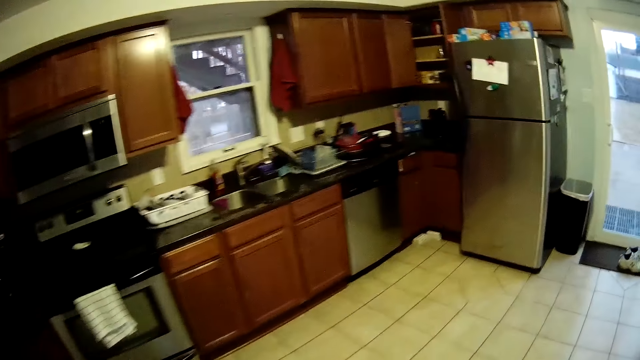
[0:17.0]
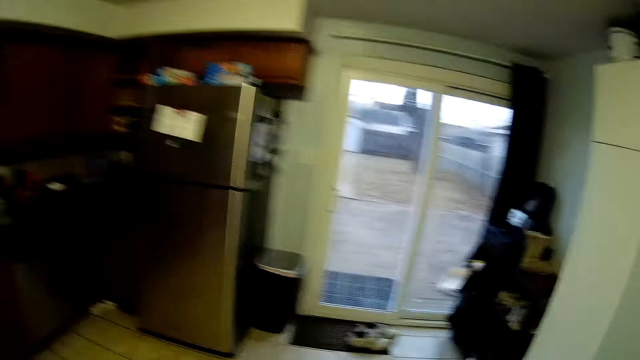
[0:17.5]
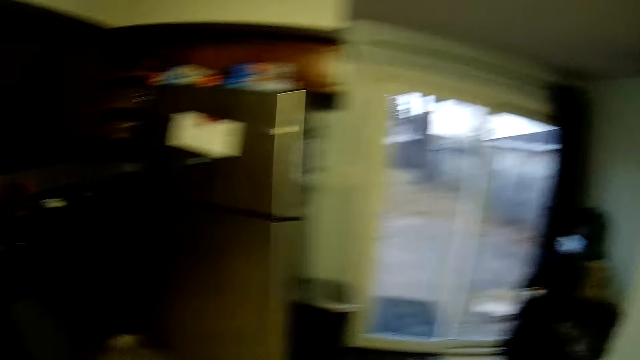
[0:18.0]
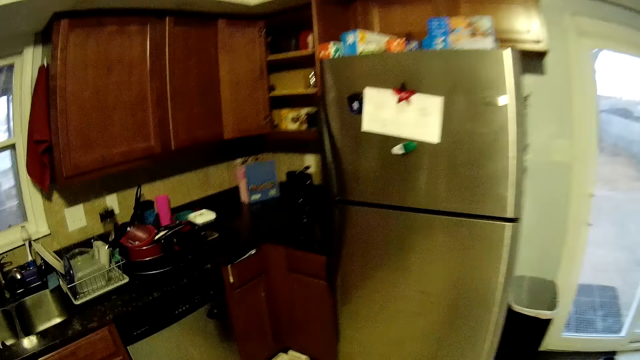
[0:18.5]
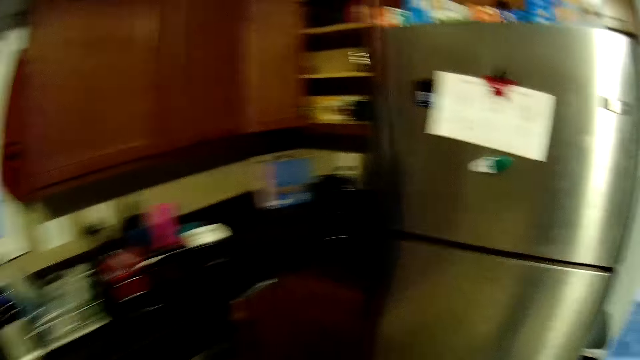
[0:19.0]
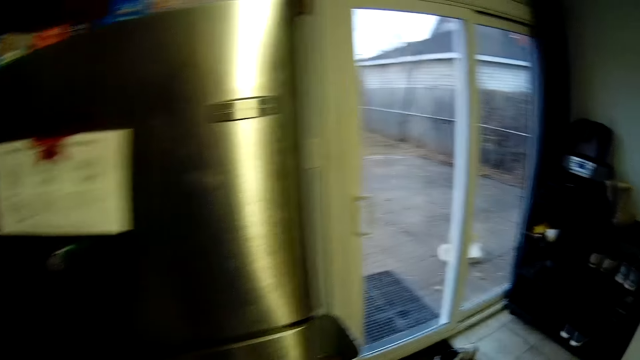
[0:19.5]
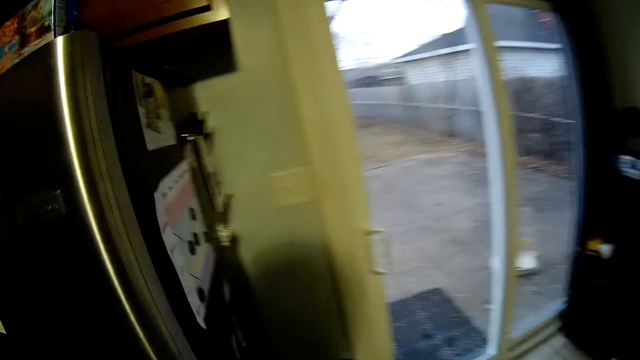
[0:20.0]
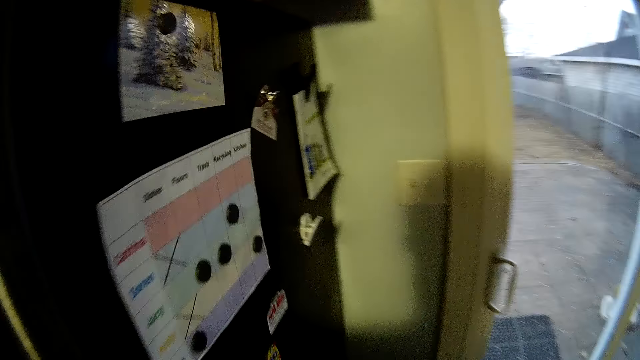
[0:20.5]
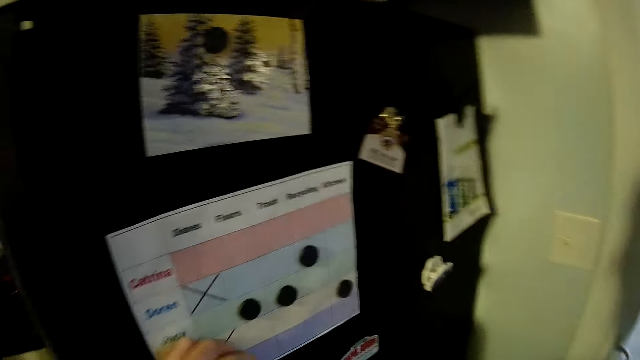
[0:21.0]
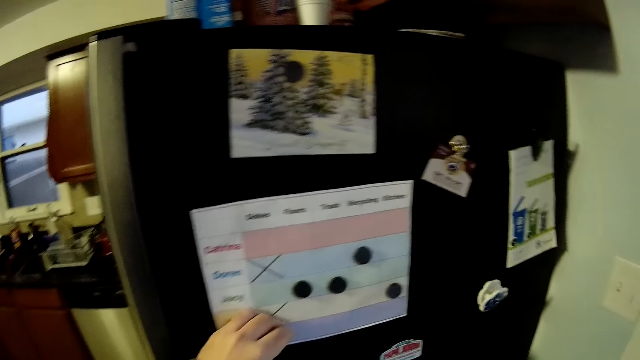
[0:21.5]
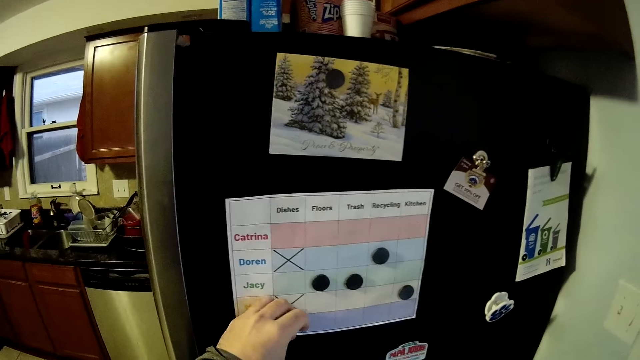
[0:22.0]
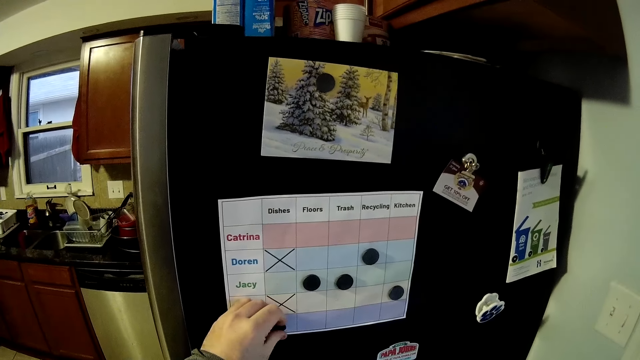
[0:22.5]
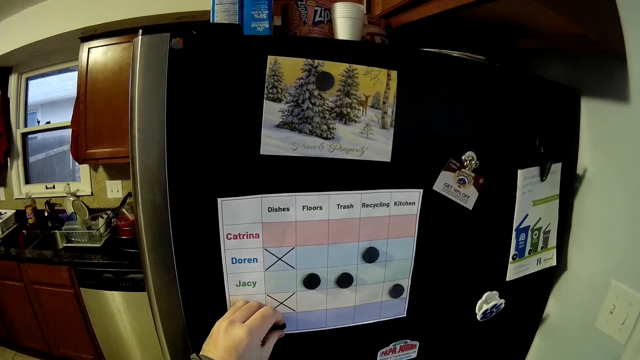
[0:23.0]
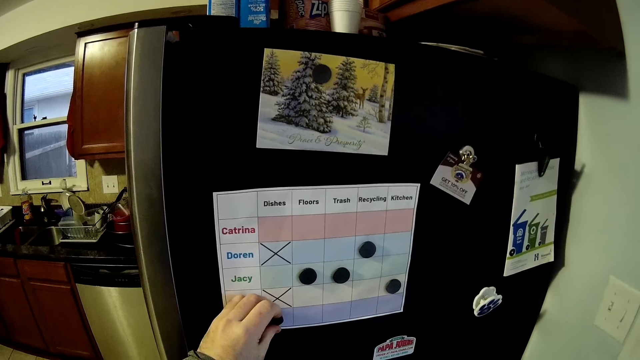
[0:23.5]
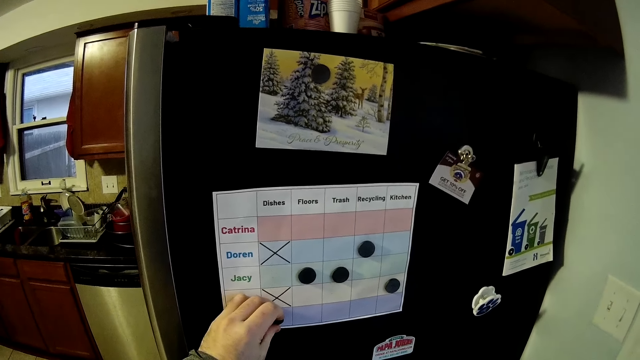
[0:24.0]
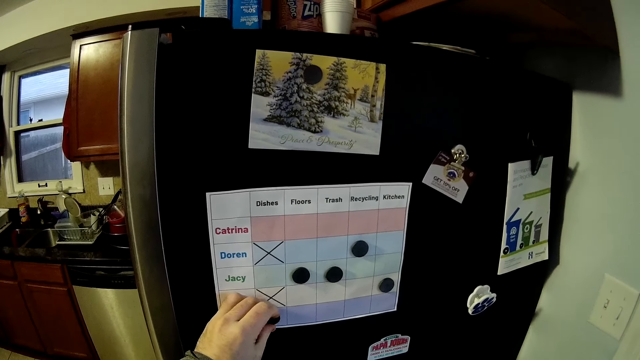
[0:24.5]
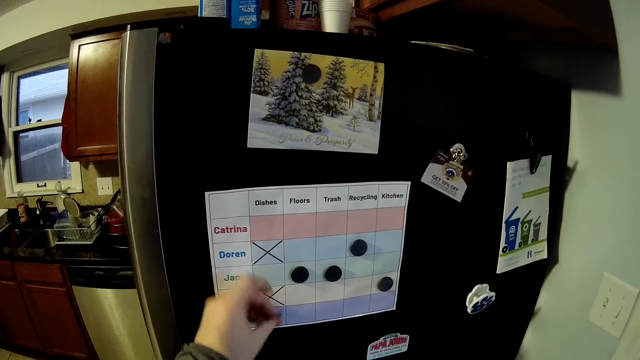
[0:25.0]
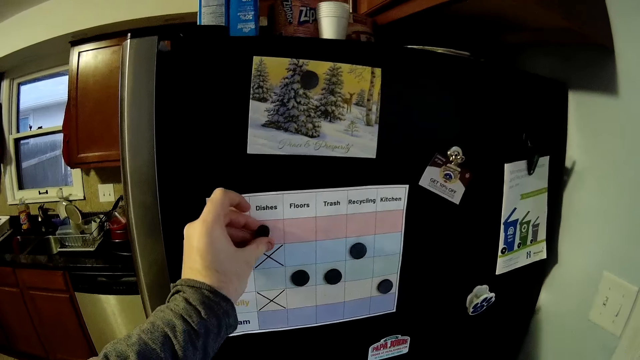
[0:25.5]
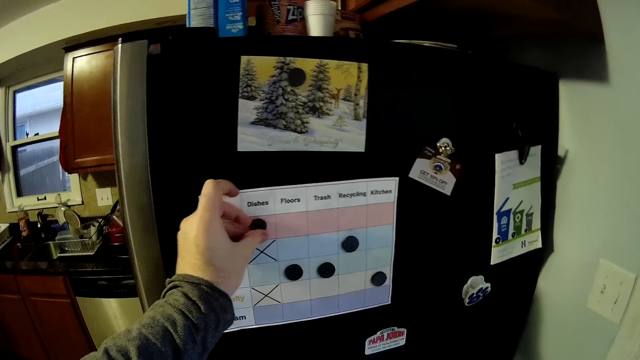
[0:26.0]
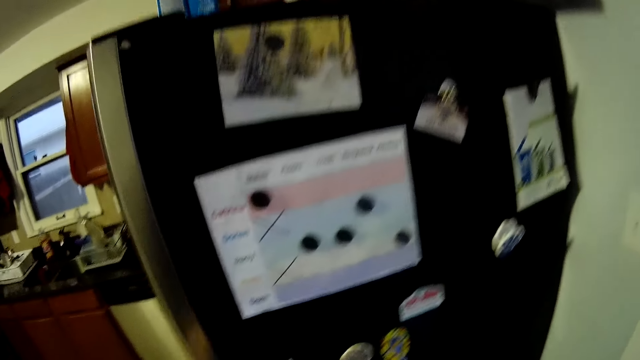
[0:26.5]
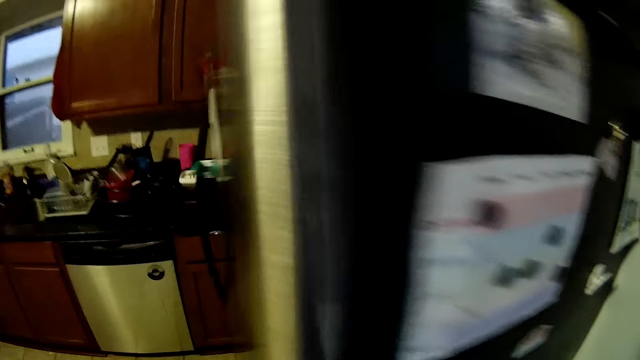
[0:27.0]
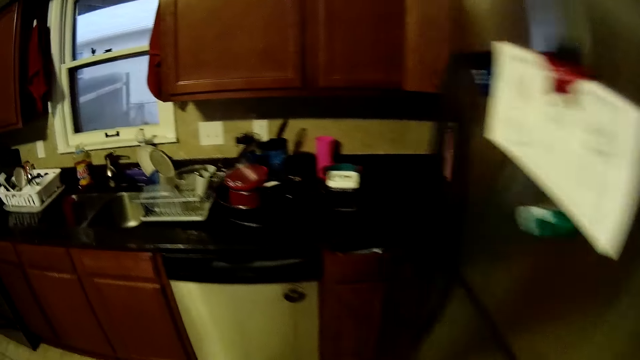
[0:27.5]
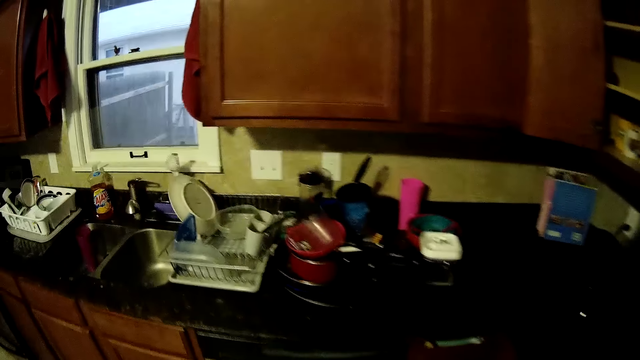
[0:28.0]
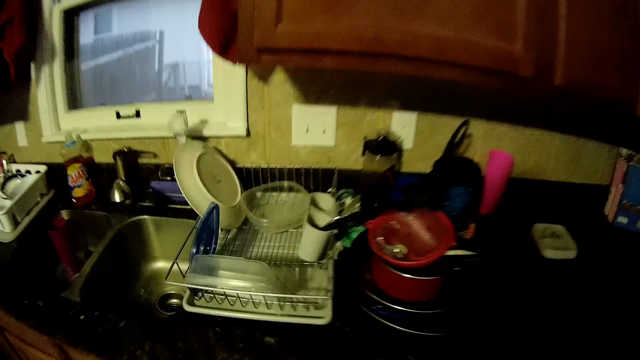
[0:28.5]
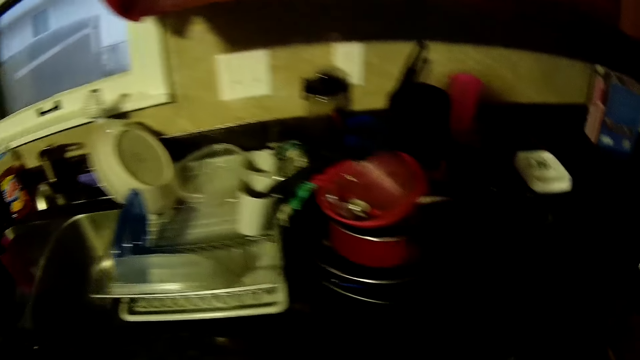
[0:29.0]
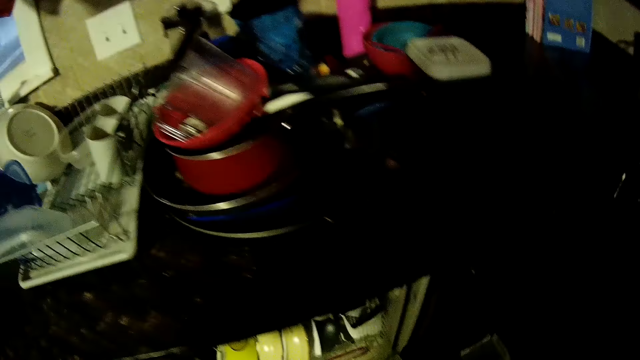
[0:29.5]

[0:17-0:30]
The camera wearer walks to the fridge. They pick a black epoxy magnet and stick the black epoxy magnet on the fridge. They open the fridge and look around.

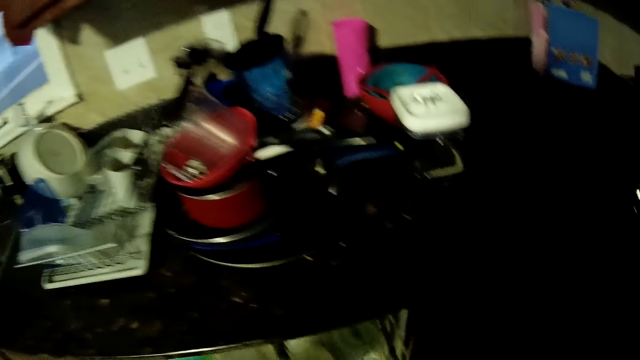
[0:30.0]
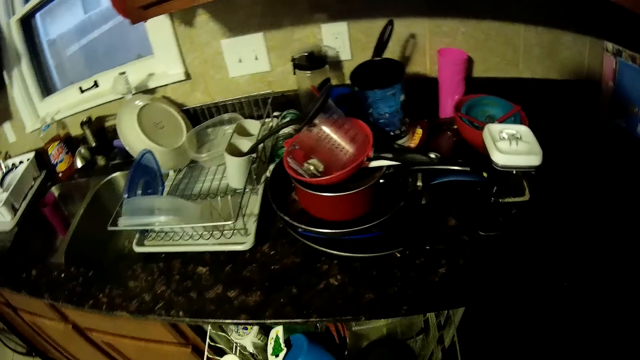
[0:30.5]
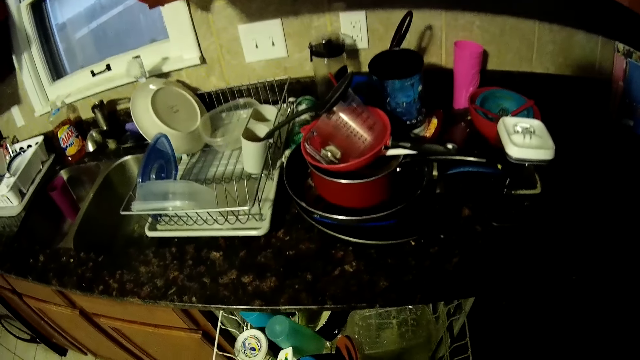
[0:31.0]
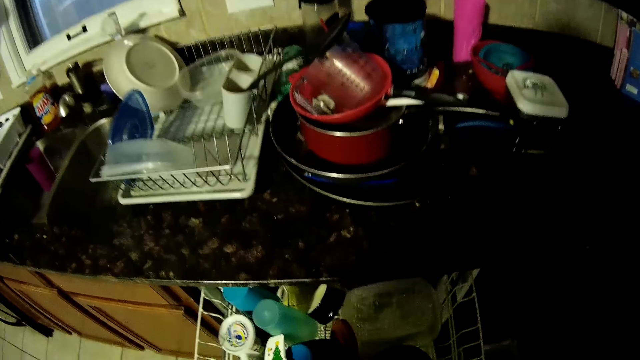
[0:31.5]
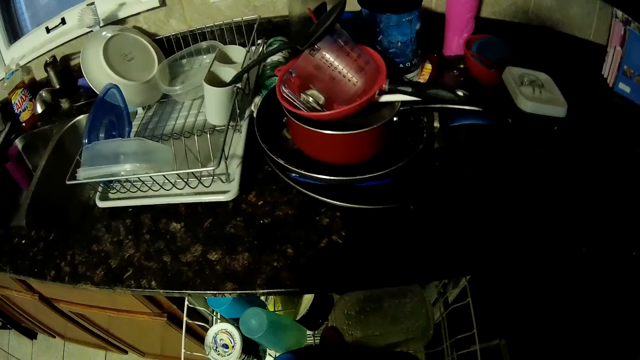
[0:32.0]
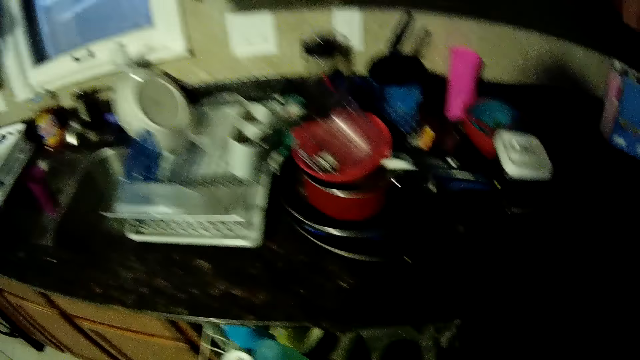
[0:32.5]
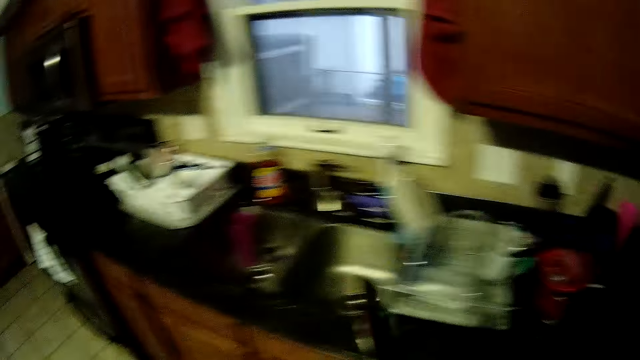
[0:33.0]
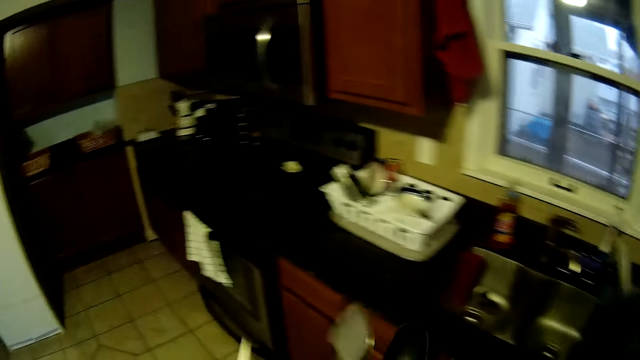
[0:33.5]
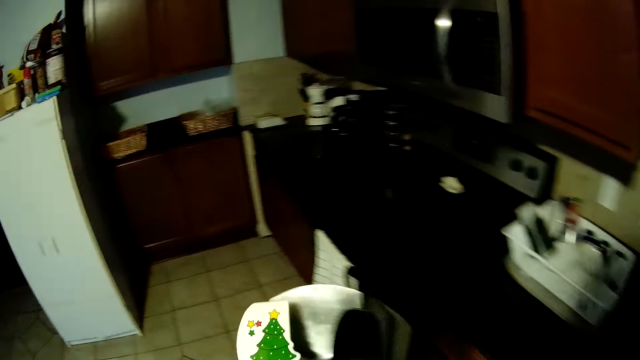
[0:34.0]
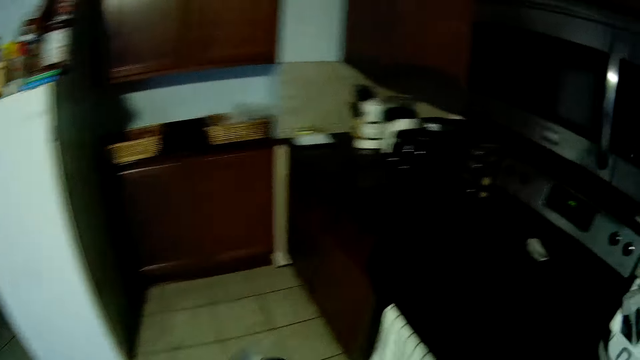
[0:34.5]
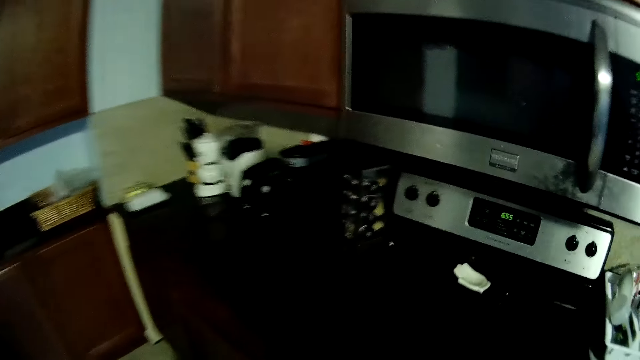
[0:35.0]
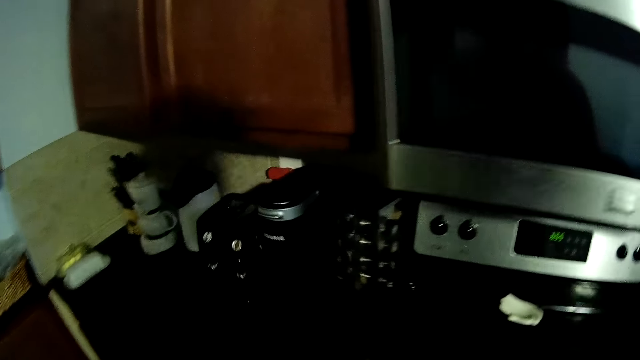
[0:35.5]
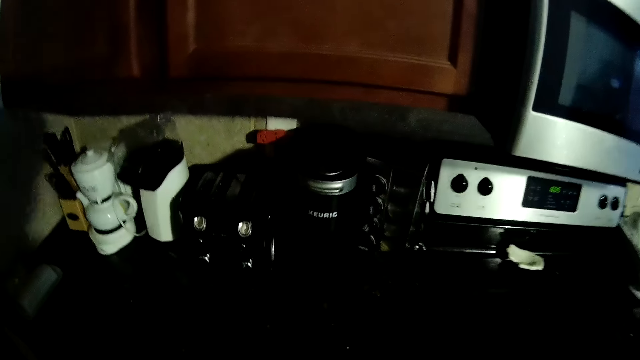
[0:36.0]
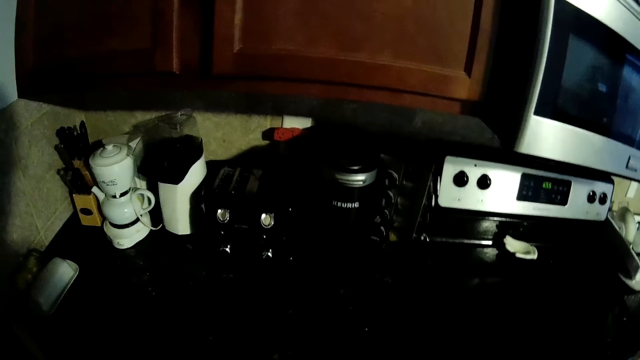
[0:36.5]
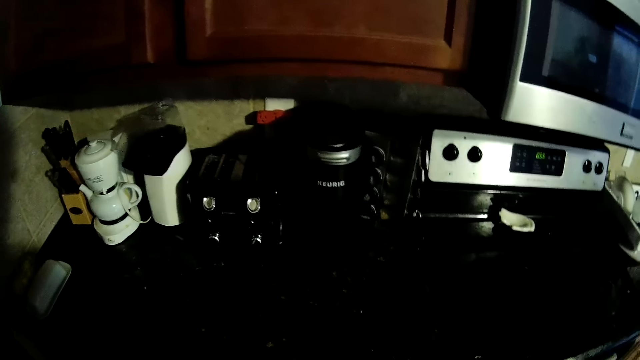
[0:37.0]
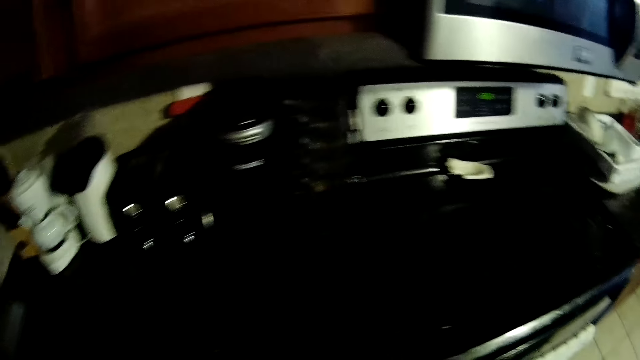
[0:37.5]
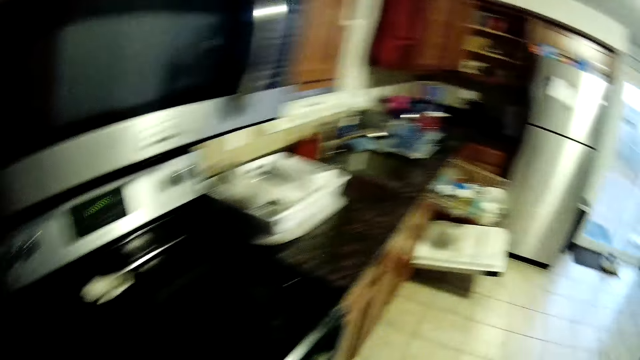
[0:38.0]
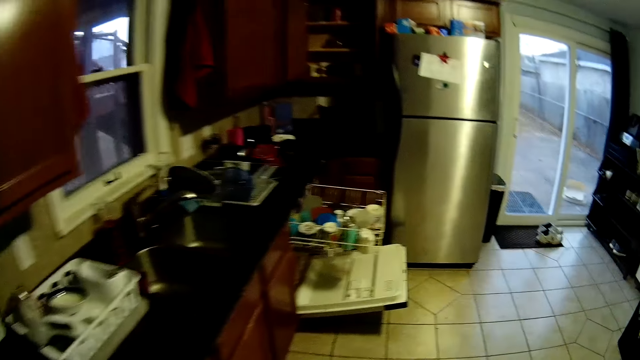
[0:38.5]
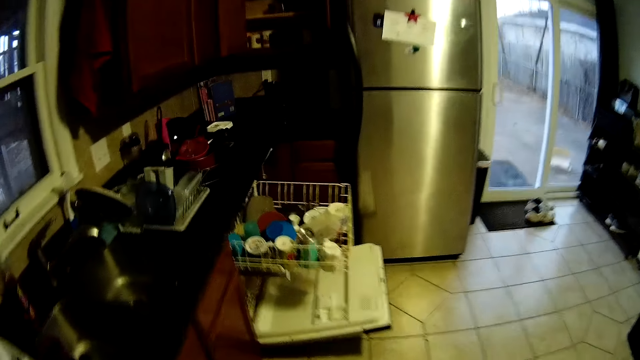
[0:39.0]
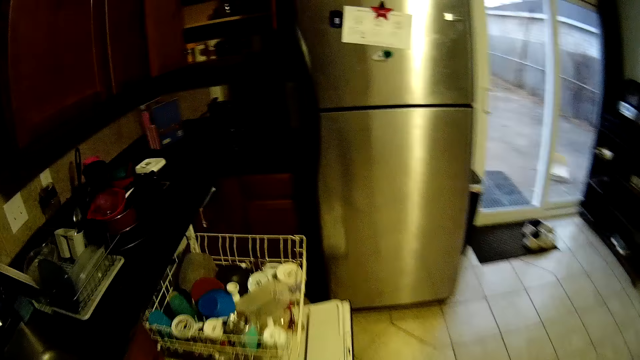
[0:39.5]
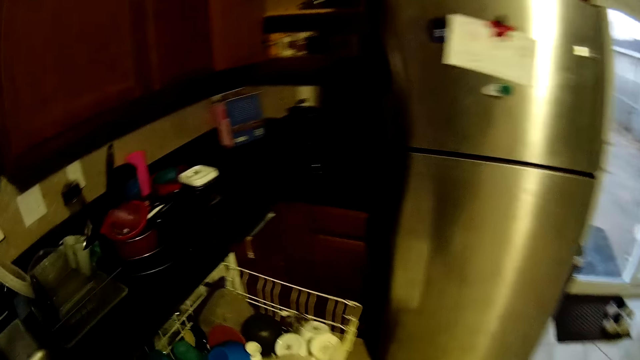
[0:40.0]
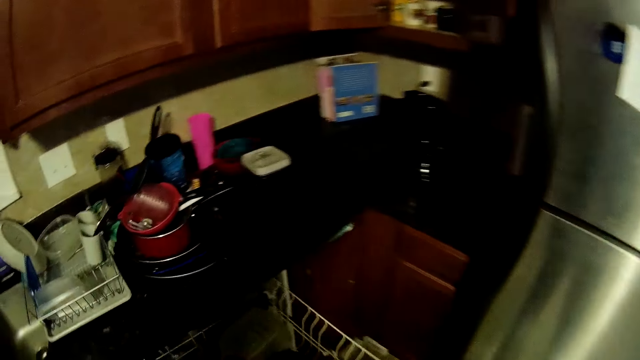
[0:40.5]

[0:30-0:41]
The camera wearer opens the drawer. They pick utensils. They walk in the kitchen. They place the utensils in the drawer.
